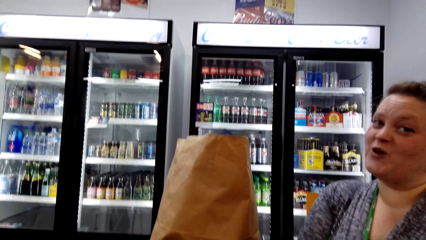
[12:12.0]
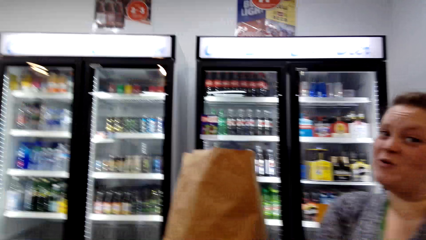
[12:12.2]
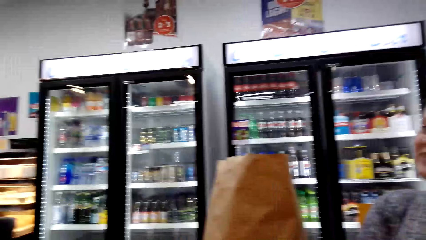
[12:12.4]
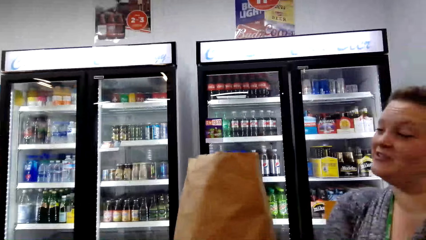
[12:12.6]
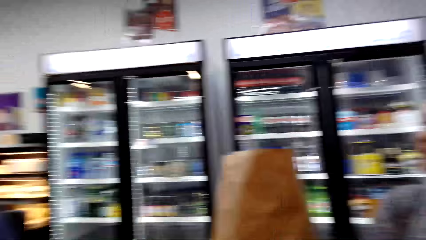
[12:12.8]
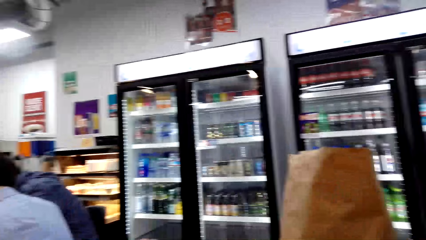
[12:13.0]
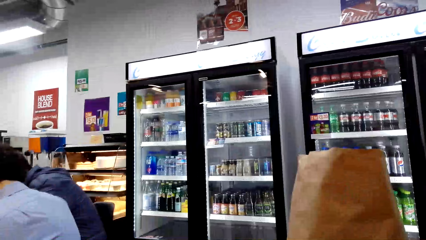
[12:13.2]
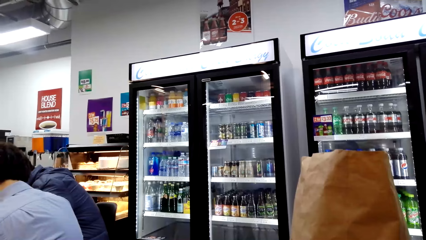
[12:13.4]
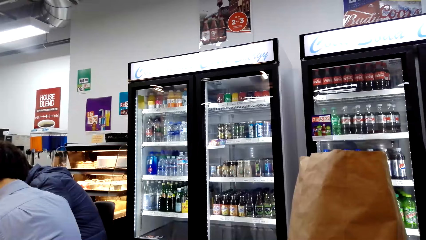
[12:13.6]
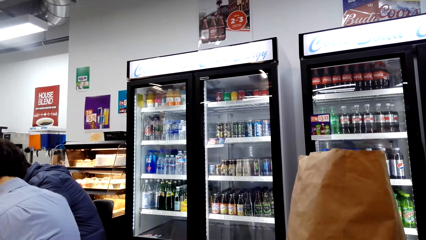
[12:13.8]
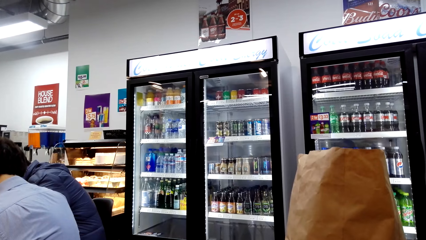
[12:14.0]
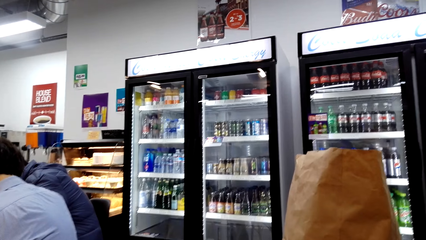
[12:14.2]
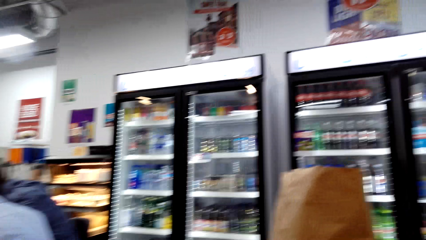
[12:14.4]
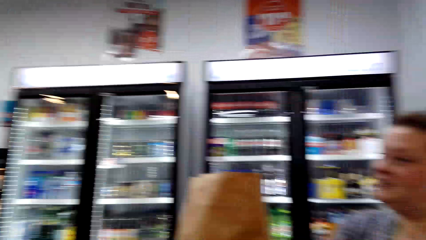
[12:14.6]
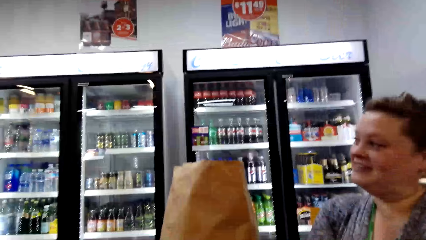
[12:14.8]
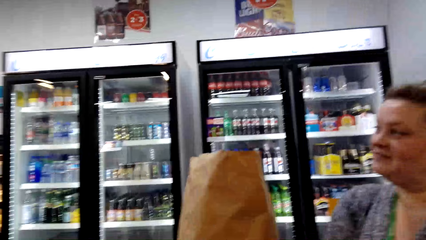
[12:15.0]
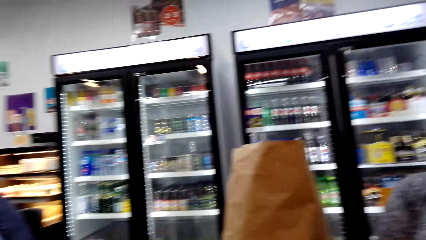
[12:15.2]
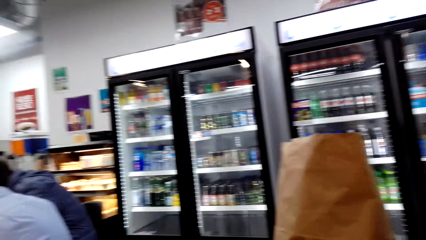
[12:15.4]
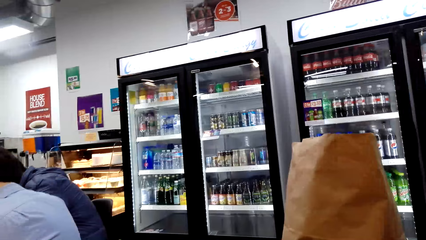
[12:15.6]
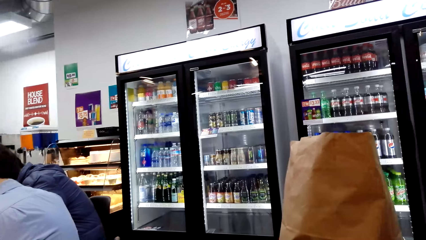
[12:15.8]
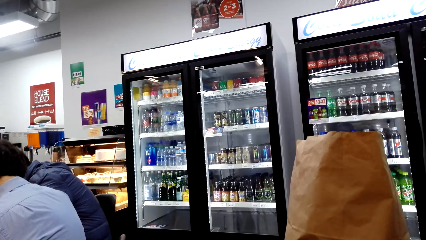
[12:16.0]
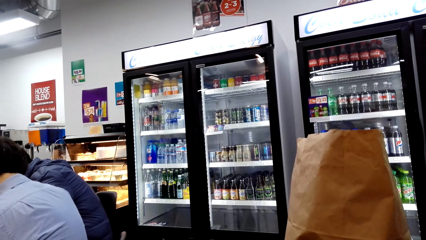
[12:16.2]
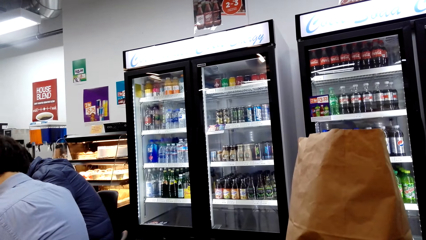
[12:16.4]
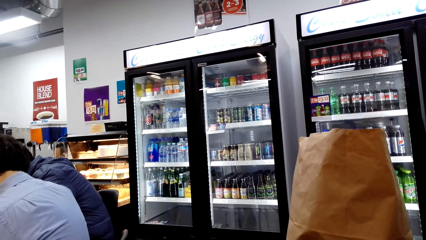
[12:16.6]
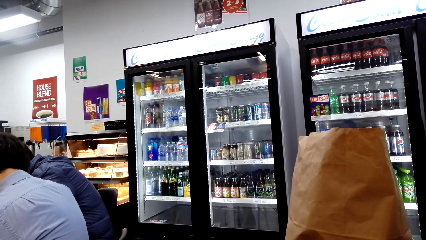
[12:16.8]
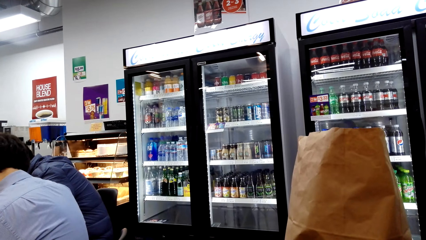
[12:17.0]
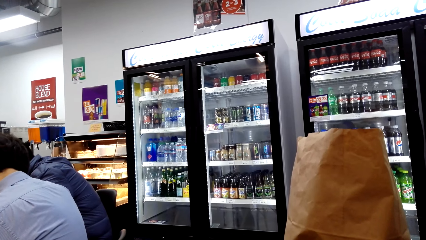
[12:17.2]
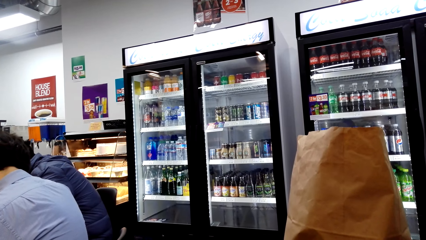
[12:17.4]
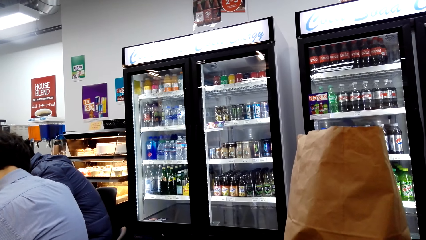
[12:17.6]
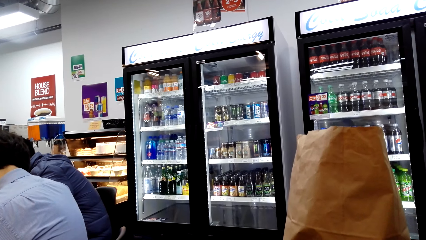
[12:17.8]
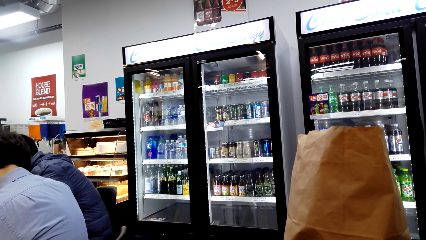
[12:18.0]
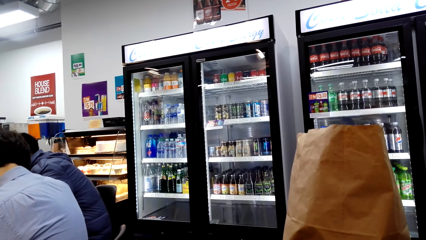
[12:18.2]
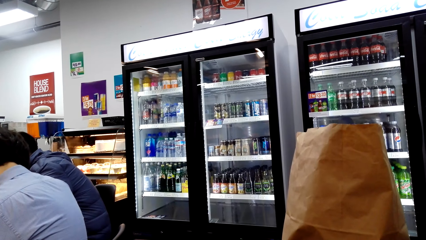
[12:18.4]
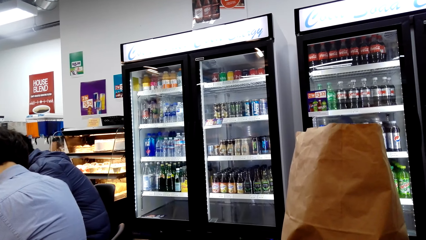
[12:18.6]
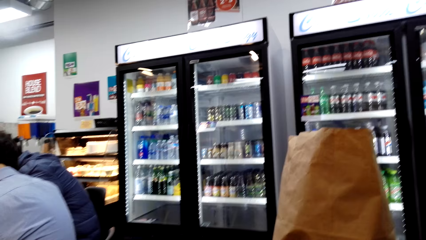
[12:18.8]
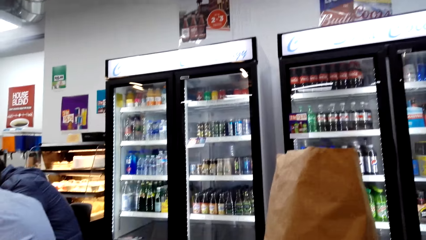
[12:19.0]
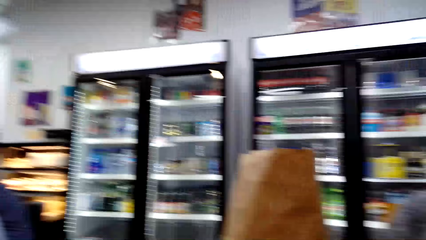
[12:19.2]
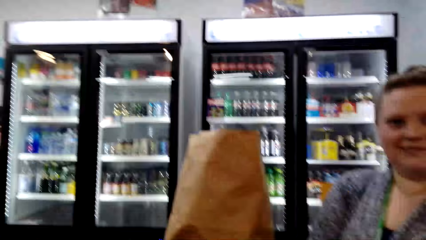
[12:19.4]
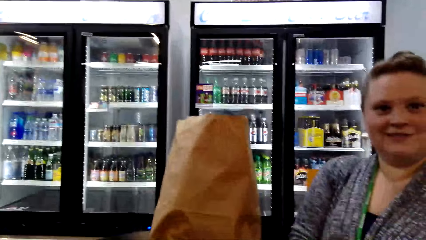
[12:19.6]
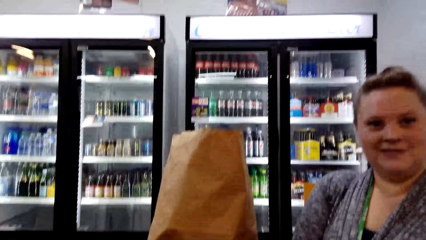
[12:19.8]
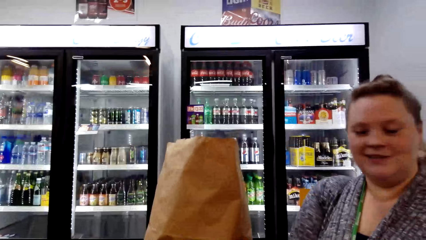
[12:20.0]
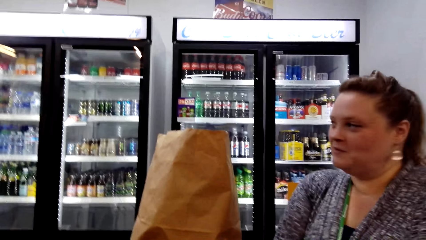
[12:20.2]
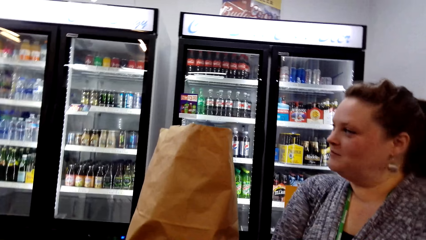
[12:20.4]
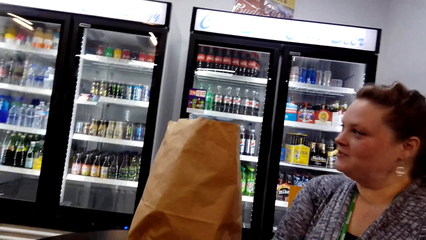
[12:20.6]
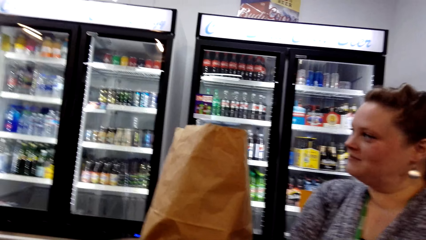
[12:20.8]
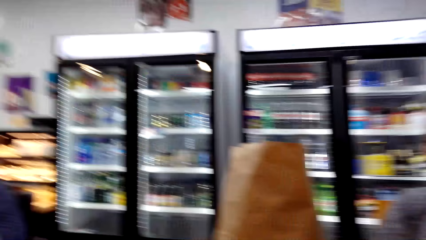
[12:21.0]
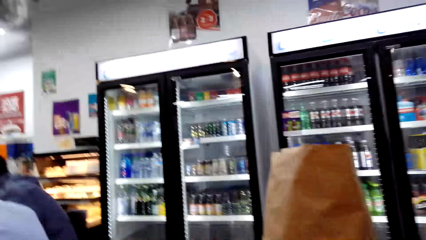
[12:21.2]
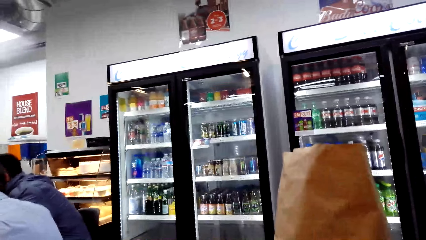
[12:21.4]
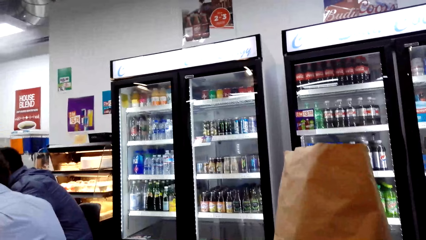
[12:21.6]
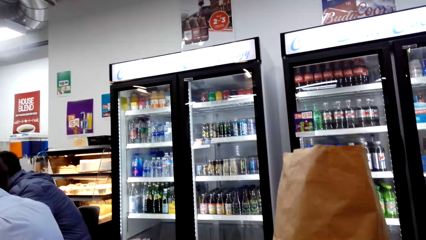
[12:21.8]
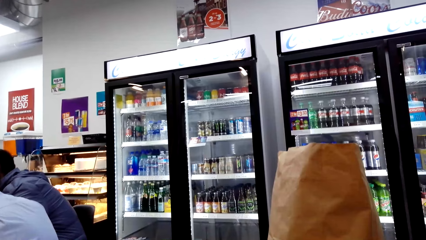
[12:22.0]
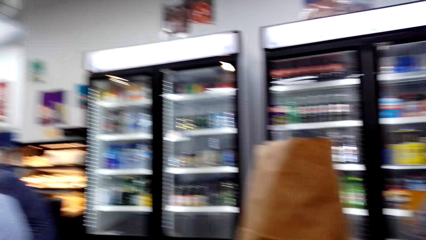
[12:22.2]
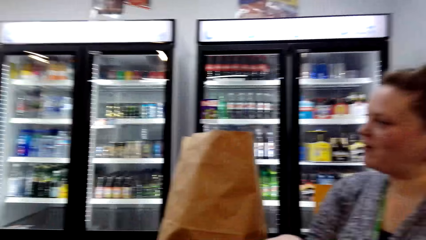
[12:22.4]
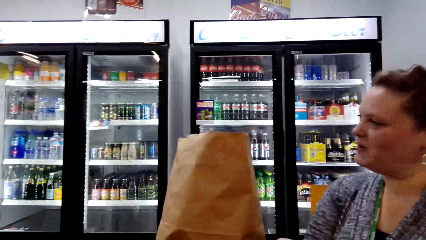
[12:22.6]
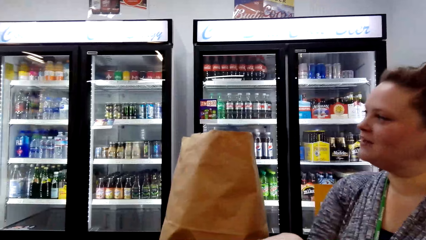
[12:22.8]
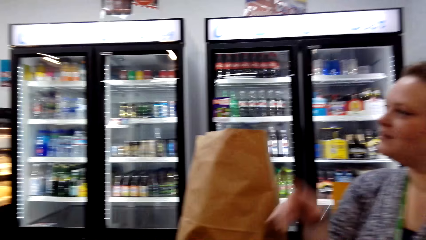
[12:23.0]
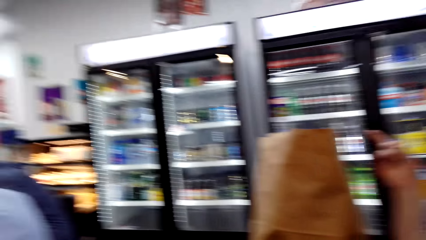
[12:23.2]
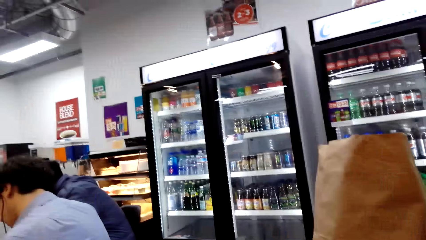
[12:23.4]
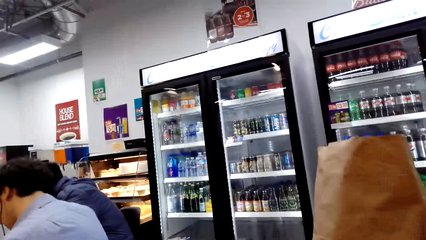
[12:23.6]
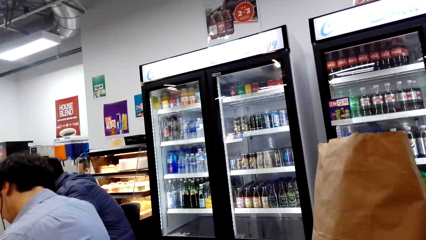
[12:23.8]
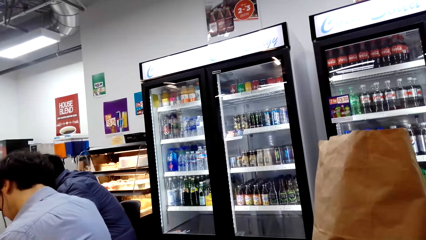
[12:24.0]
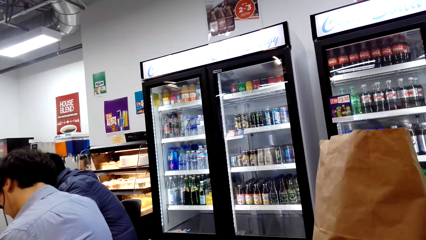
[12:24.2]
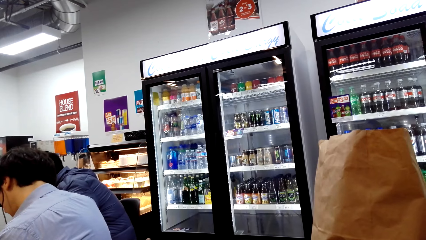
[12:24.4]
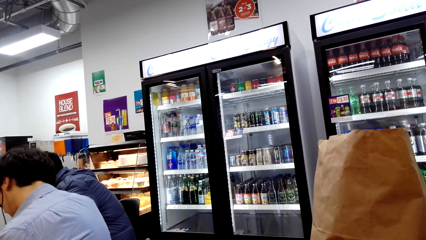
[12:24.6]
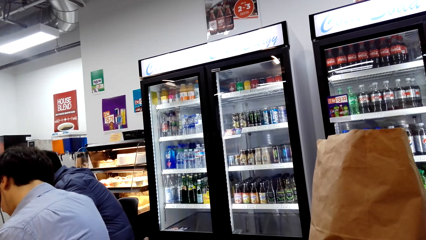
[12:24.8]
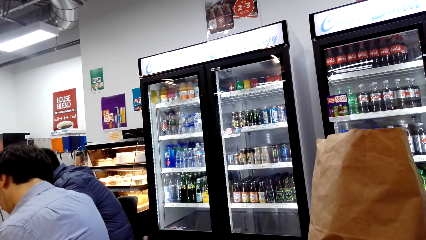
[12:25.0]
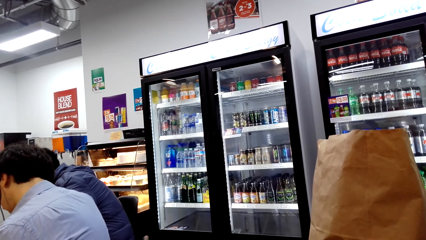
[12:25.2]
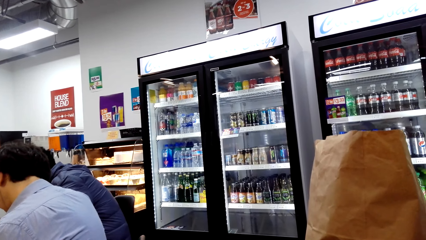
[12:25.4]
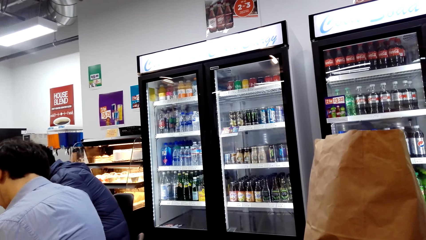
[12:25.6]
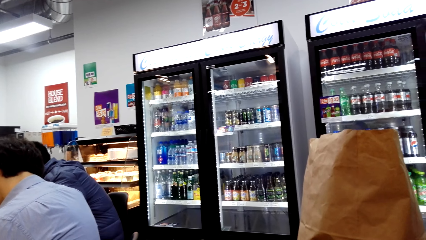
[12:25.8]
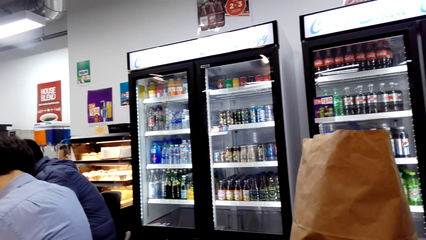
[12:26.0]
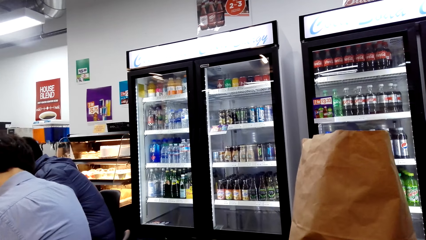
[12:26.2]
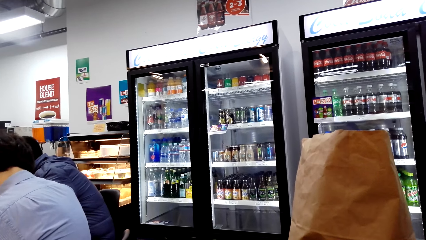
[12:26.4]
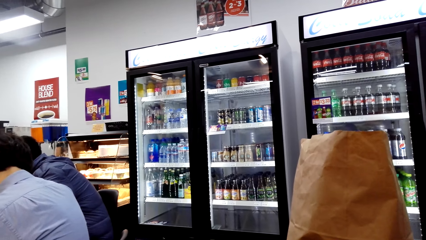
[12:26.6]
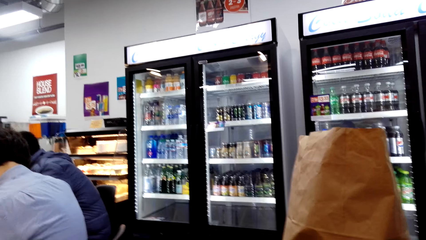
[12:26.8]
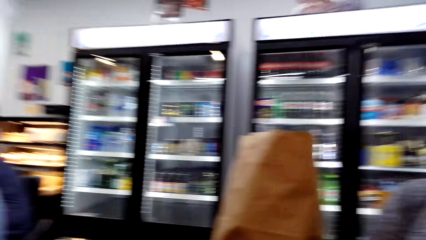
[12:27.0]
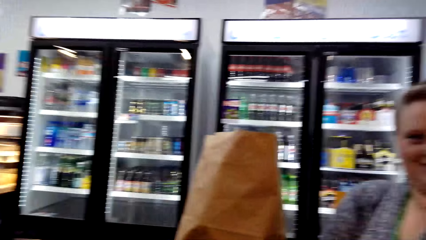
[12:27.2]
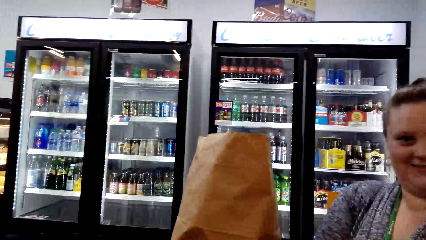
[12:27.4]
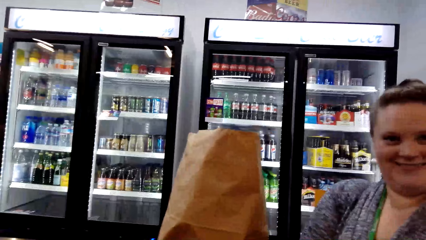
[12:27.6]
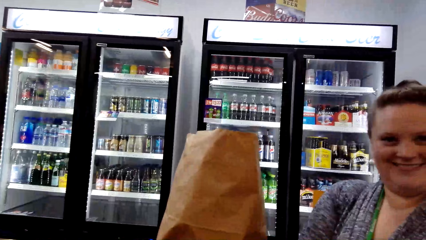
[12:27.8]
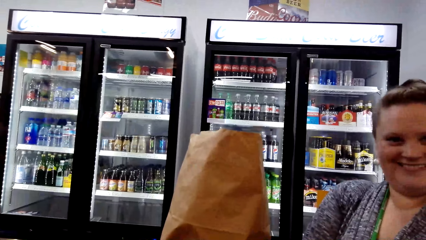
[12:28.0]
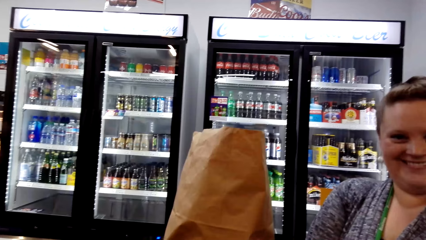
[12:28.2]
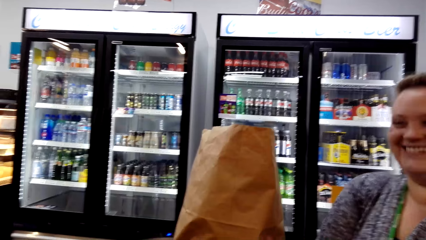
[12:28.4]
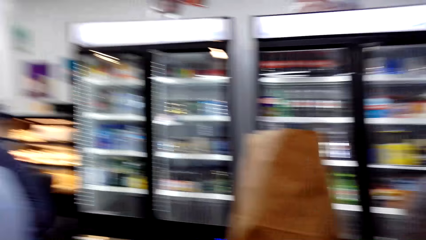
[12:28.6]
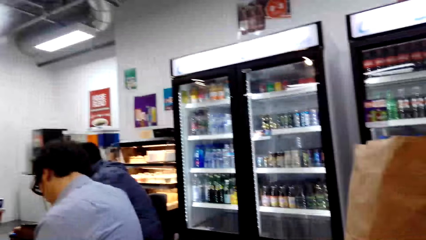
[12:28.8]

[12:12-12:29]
The camera wearer talks to a person. The person talks to the camera wearer. The camera wearer talks to the person. The person talks to the camera wearer. The camera wearer talks to the person.
